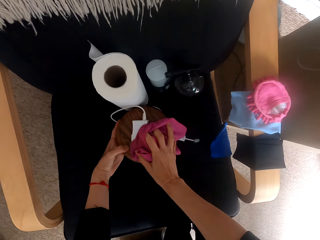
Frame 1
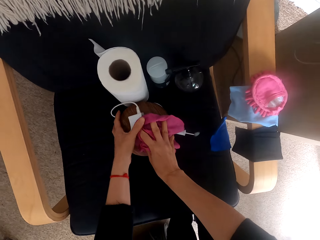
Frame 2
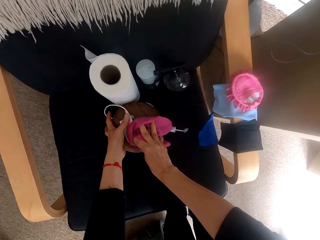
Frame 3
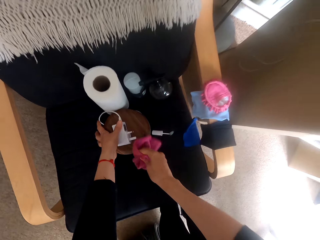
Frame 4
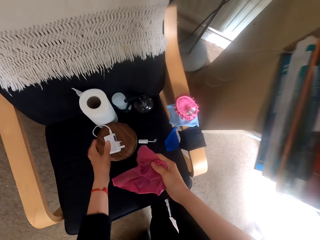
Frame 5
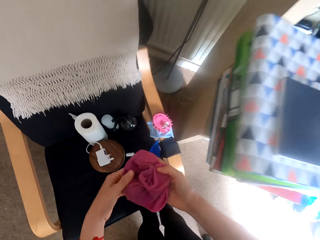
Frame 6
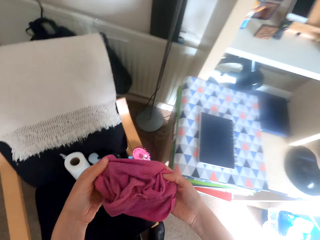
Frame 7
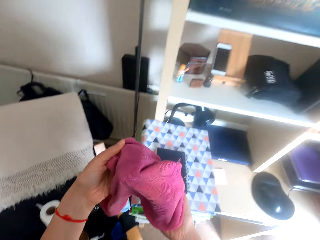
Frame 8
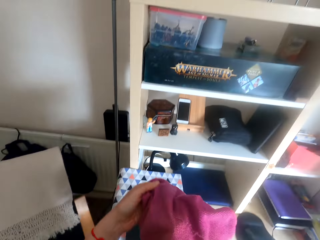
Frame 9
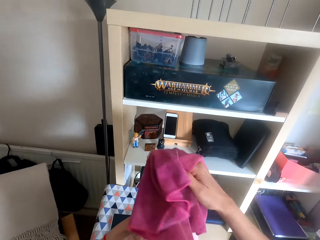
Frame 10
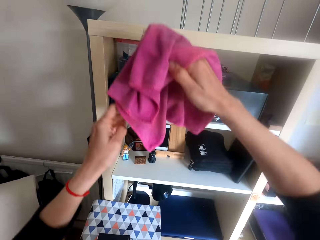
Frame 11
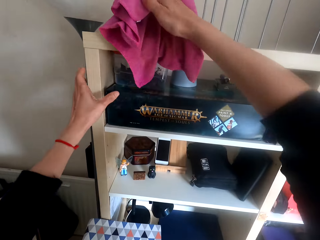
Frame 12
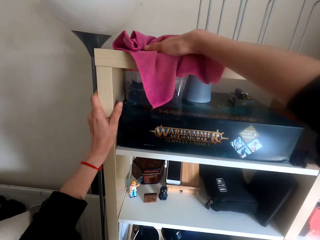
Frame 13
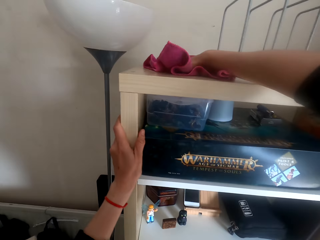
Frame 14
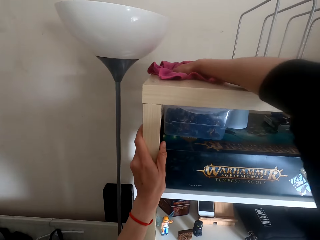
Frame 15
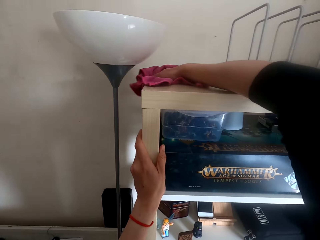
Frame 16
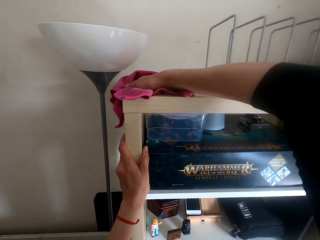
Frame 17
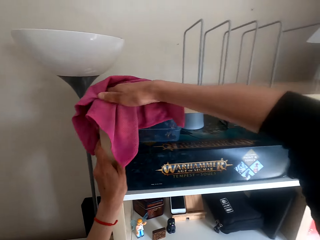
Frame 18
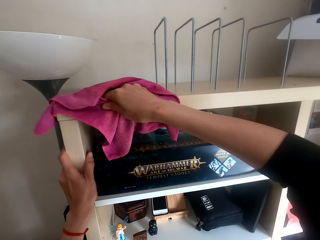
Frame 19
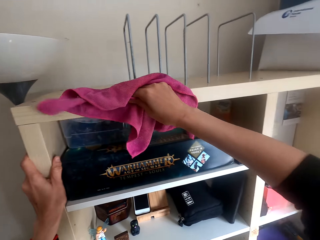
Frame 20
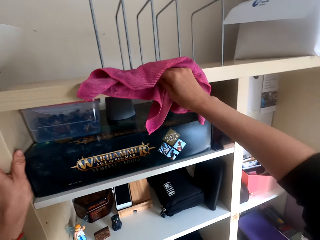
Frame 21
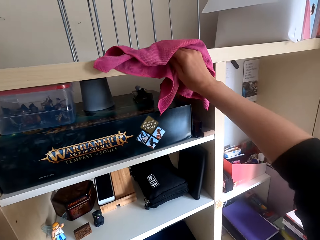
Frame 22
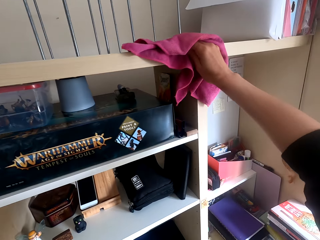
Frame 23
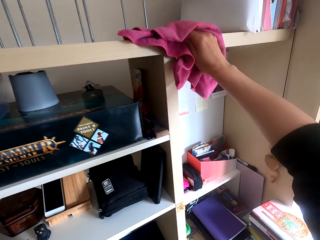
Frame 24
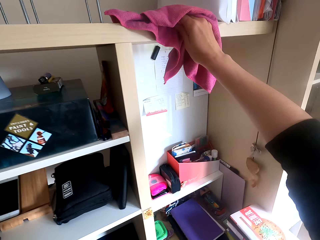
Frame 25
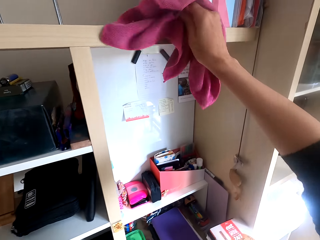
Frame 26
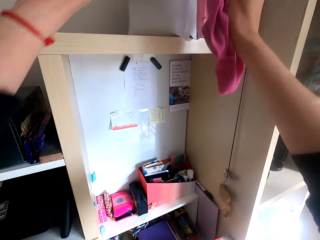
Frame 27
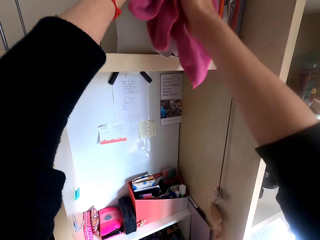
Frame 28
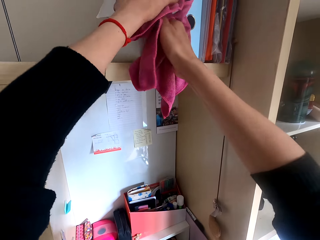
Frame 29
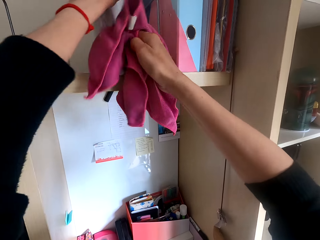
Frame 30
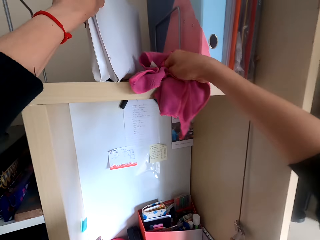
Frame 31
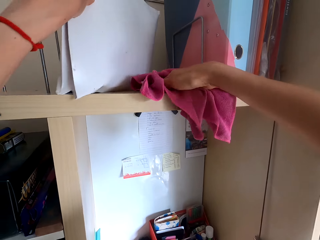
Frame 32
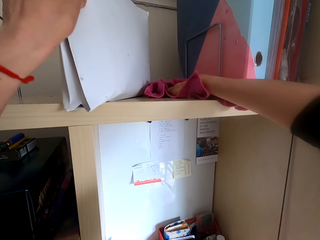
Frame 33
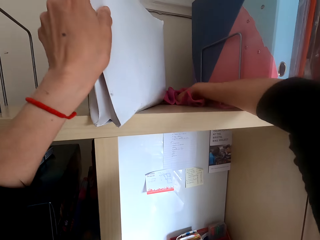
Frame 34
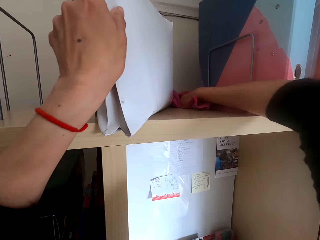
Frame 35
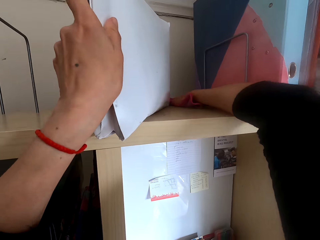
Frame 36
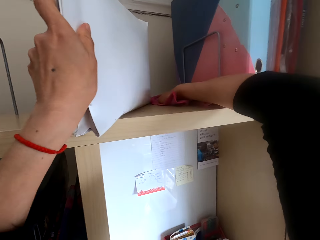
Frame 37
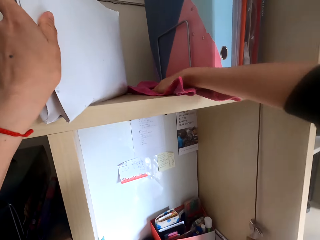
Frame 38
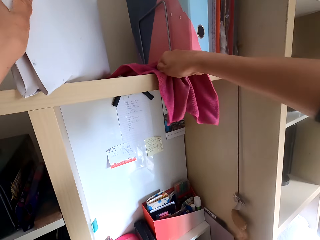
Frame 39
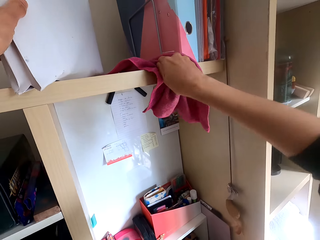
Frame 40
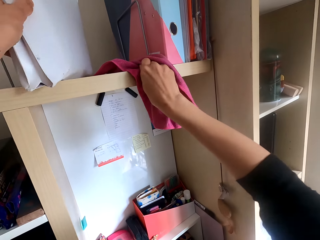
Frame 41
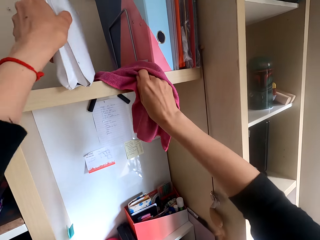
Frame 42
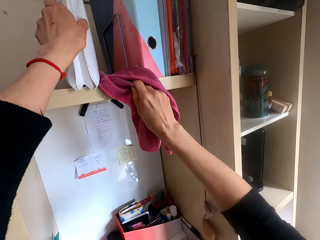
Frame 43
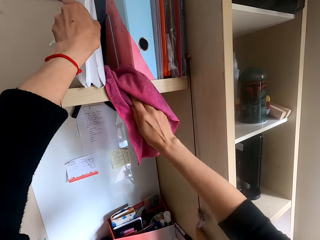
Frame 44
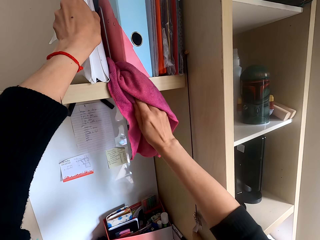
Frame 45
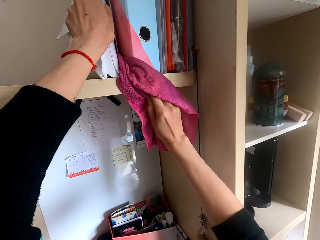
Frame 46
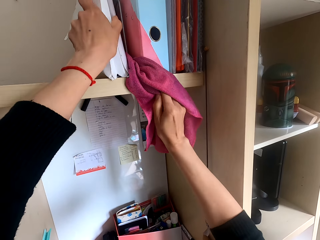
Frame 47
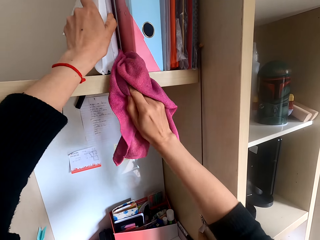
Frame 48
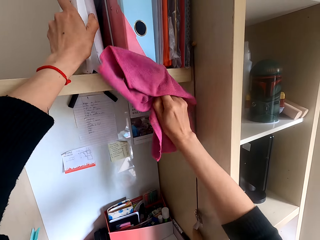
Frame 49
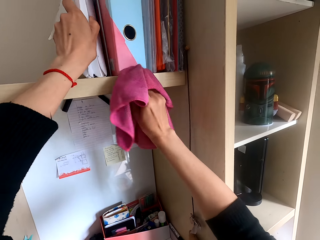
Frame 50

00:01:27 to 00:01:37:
The camera wearer puts a charger on a chair. They wipe the shelf, move a file on the shelf, wipe the shelf and arrange the file on the shelf.

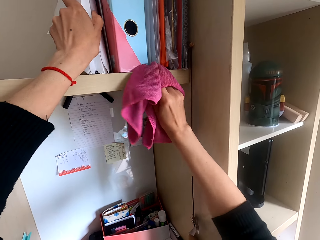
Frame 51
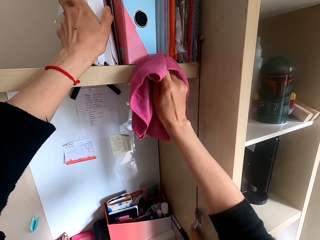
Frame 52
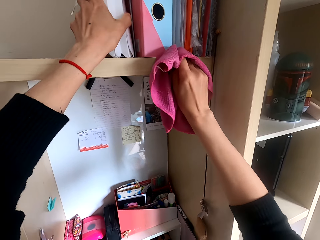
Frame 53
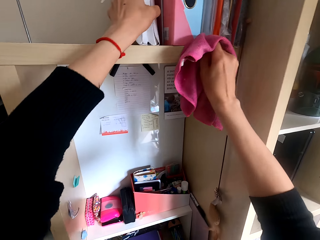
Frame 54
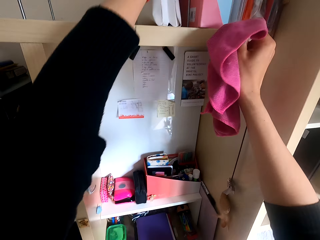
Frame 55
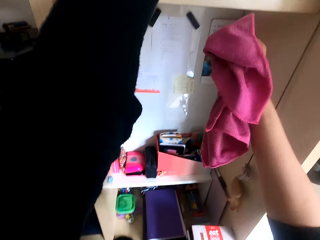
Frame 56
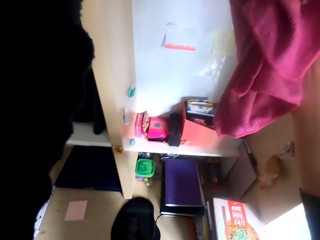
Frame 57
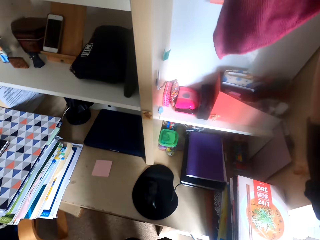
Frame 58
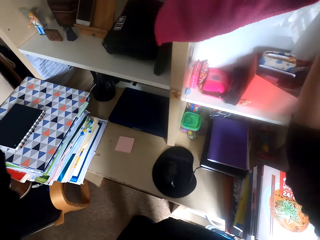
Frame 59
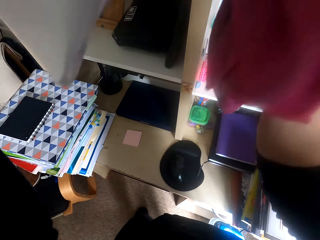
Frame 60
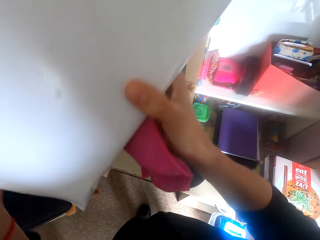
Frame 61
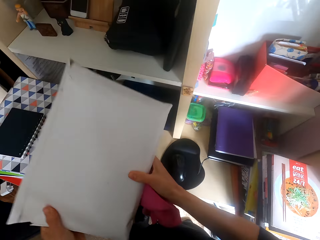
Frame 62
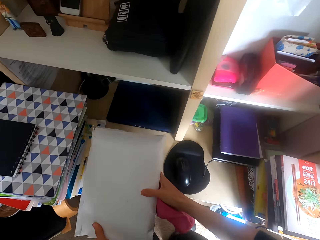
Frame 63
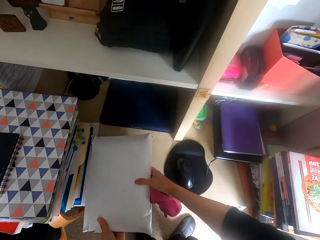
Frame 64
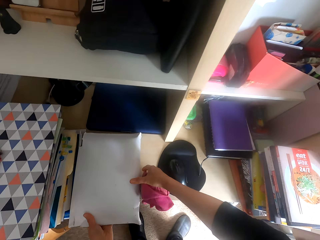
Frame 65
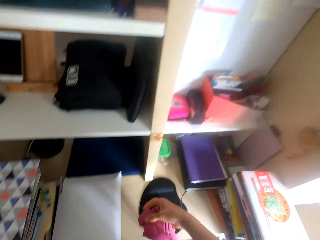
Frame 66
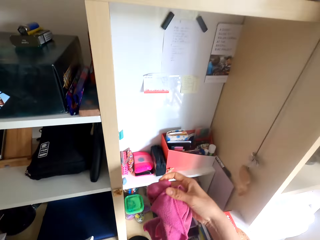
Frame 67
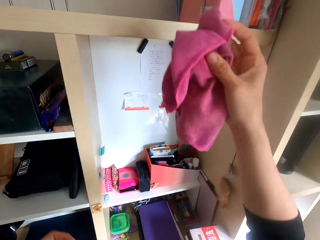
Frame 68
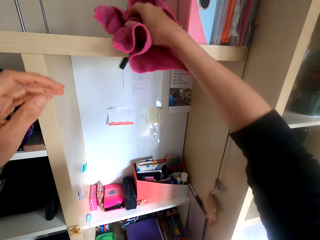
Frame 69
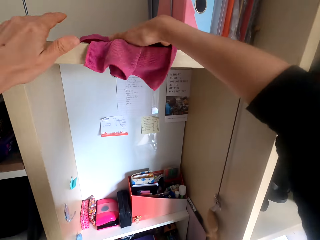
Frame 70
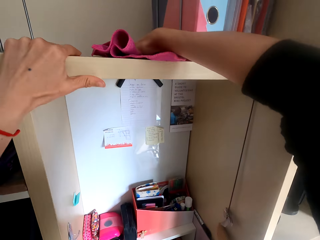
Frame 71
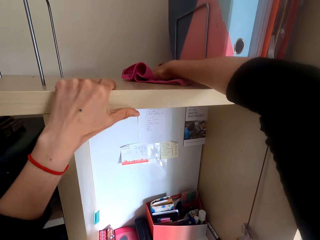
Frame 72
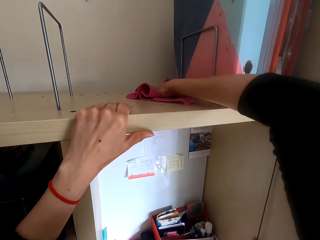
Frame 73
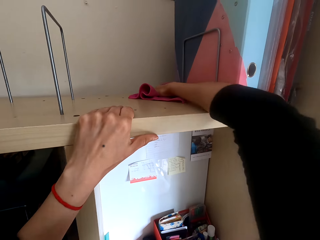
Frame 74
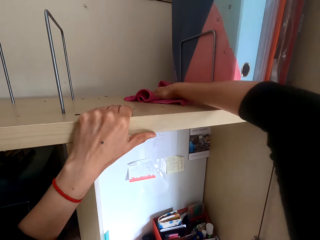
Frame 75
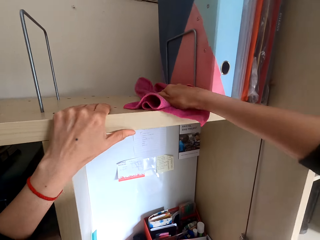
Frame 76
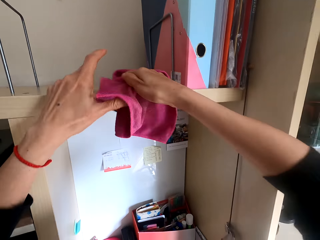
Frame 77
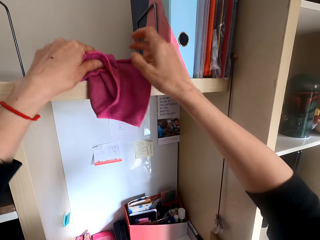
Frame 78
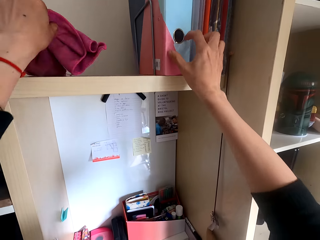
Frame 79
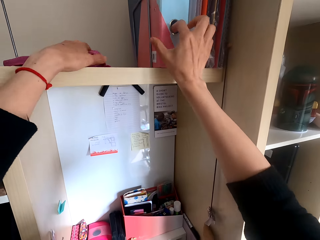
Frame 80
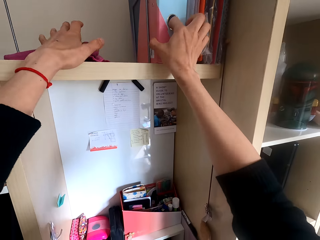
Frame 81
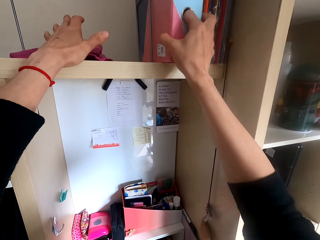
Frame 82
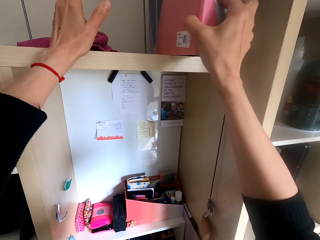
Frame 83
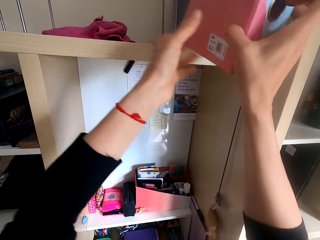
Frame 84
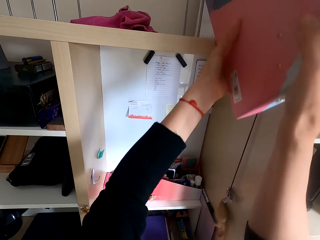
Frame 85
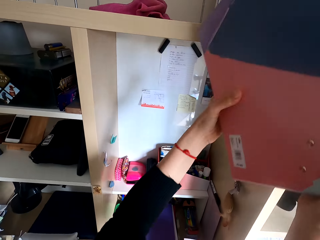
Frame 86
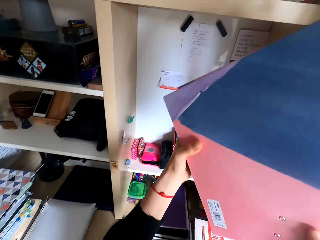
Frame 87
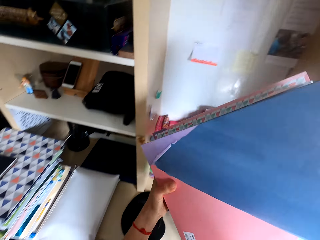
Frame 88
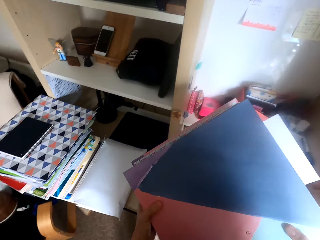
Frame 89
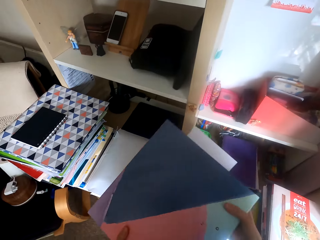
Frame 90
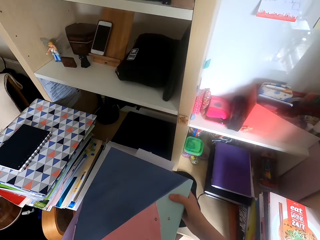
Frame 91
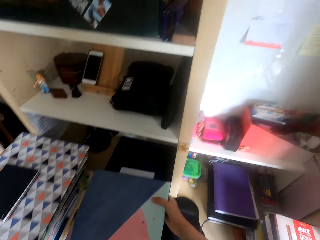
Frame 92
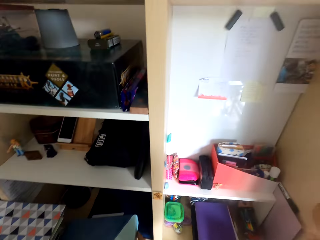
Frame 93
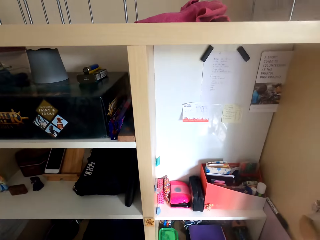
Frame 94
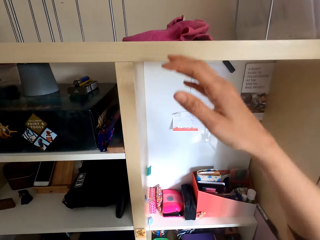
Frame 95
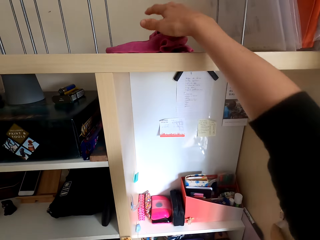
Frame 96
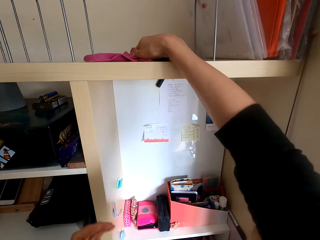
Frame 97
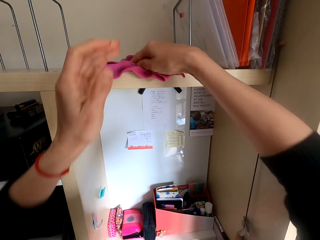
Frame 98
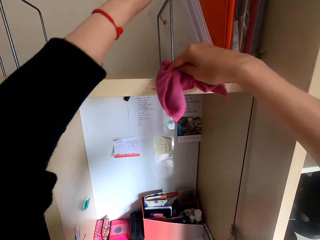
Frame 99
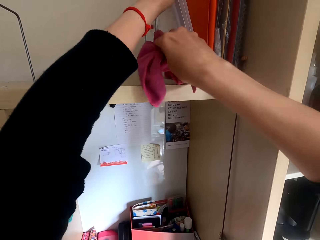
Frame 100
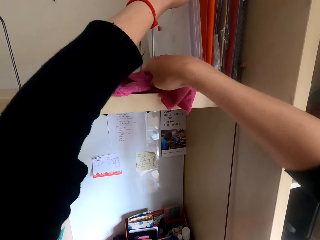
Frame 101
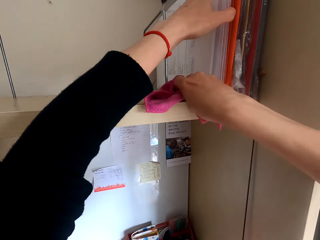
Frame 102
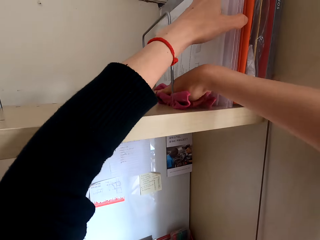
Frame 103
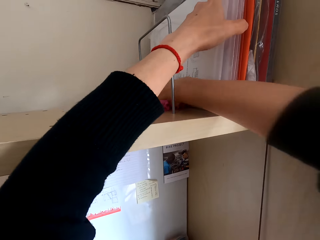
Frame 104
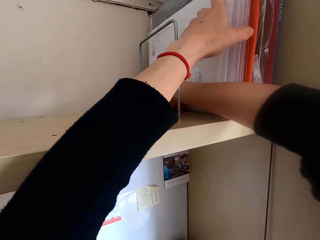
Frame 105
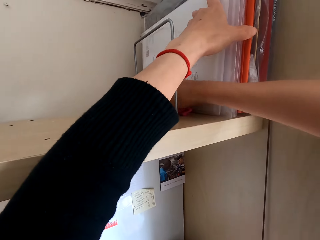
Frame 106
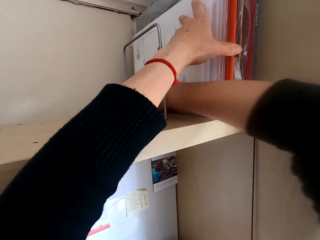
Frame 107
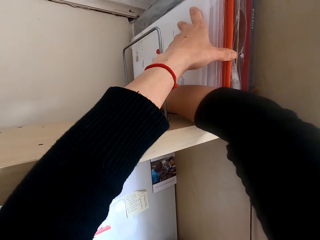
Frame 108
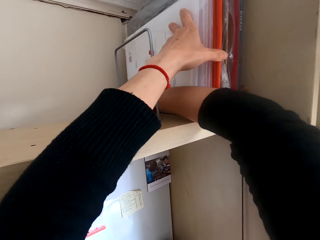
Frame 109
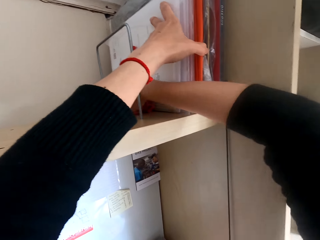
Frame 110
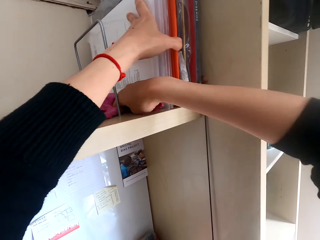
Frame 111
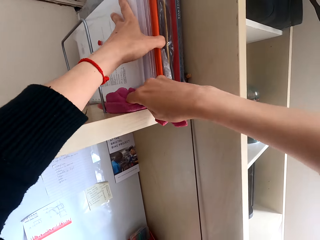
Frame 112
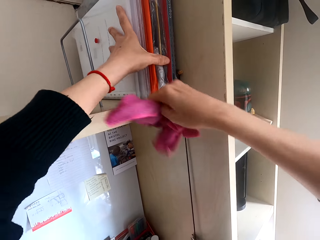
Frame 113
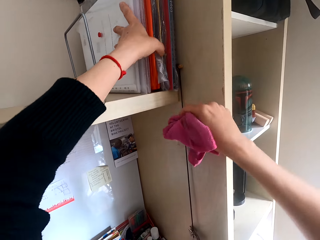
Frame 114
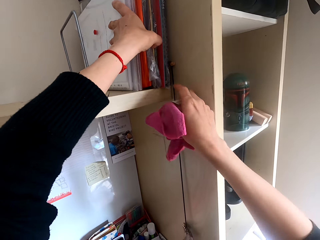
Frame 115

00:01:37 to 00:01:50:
The camera wearer wipes the shelf. He picks the file on the shelf. He puts the file on a table. He wipes the shelf. He exchanges the cleaning cloth on his hands. He drops the cleaning cloth on the shelf. He picks the file on the shelf. He puts the file on the table. He picks the cleaning cloth, holds the files and wipes the shelf.
